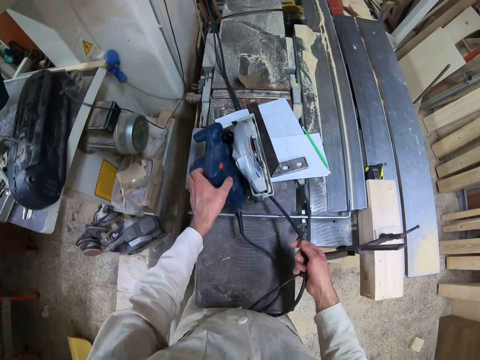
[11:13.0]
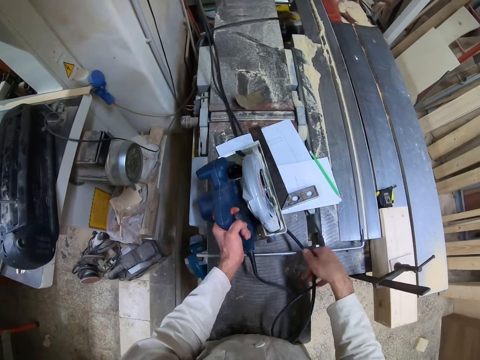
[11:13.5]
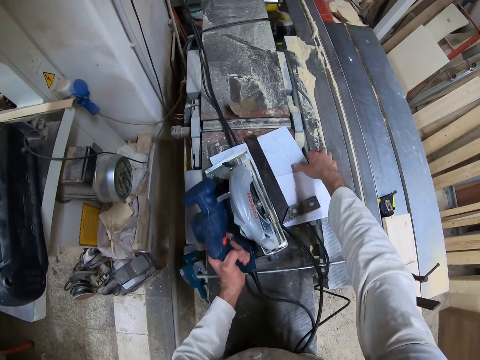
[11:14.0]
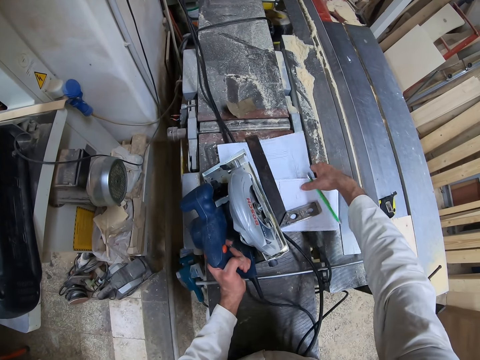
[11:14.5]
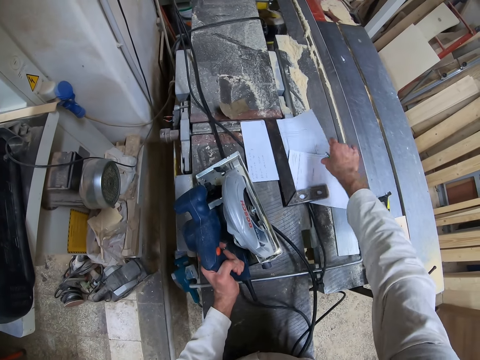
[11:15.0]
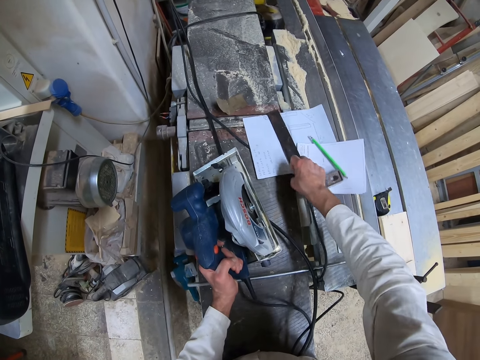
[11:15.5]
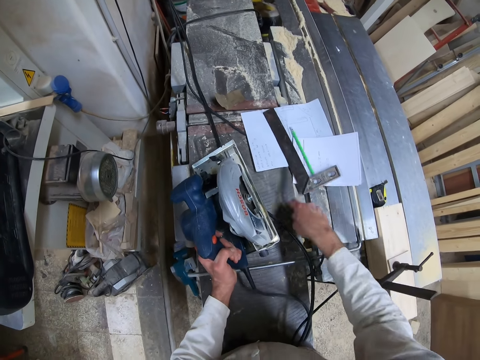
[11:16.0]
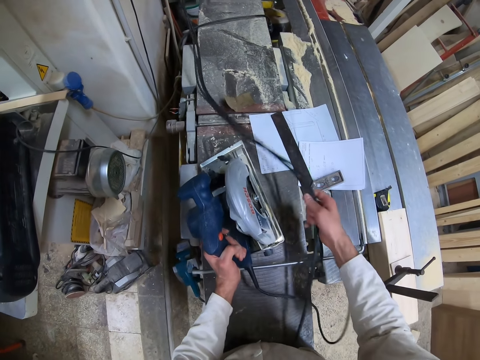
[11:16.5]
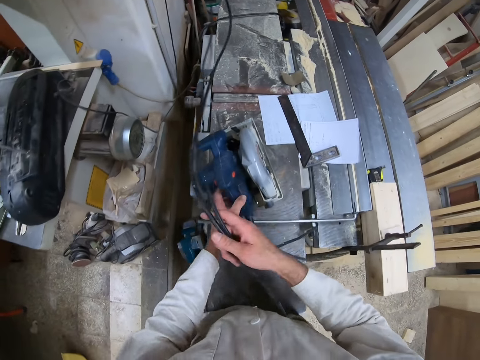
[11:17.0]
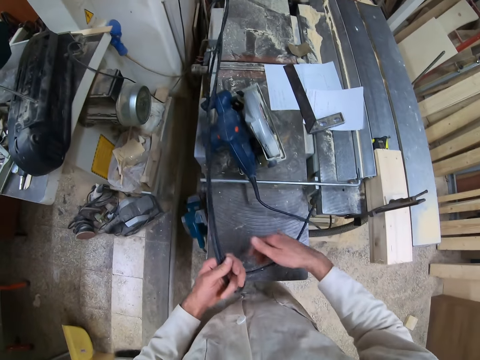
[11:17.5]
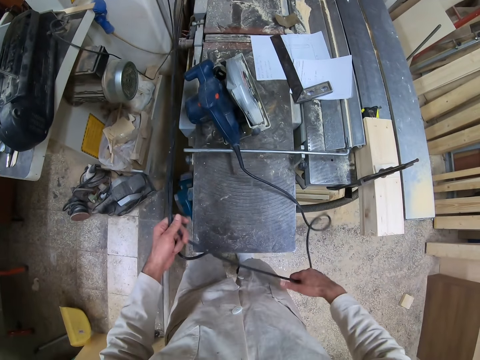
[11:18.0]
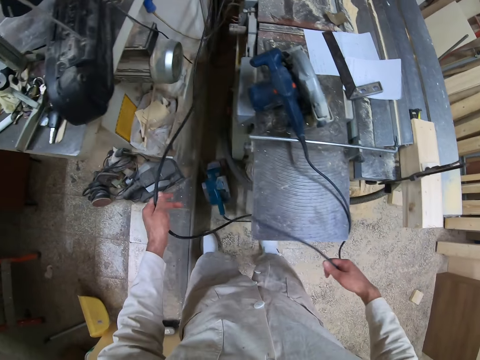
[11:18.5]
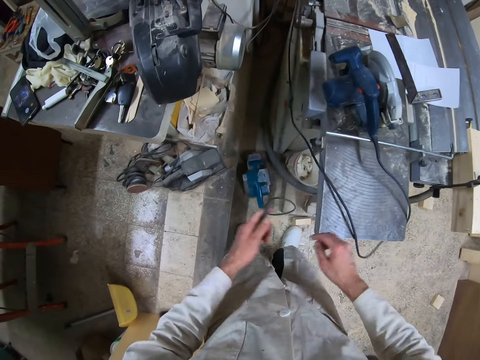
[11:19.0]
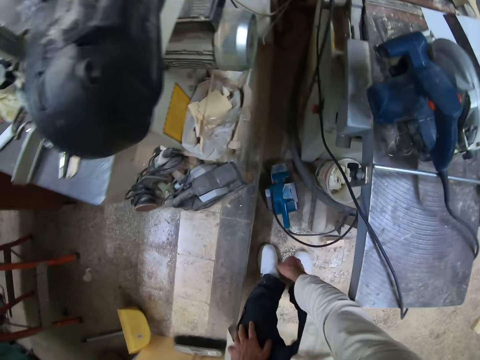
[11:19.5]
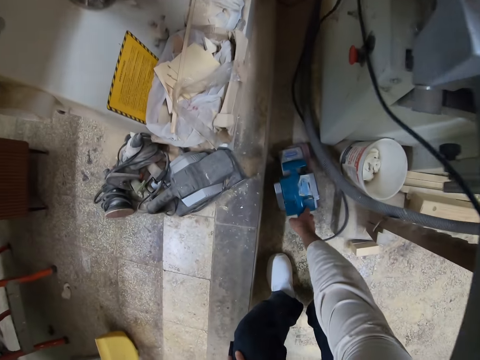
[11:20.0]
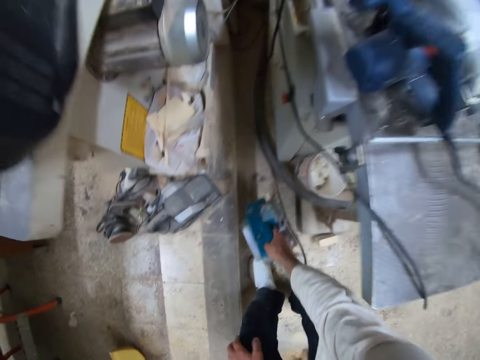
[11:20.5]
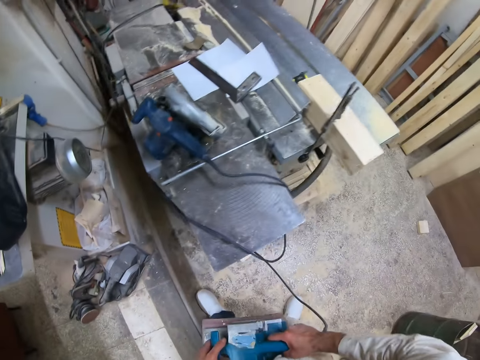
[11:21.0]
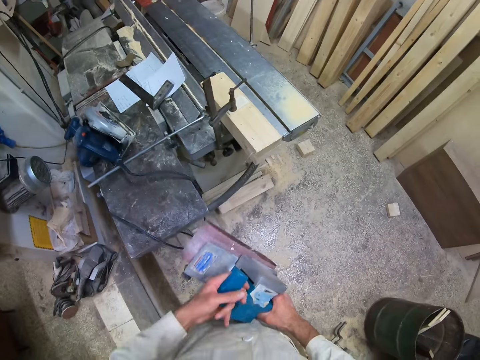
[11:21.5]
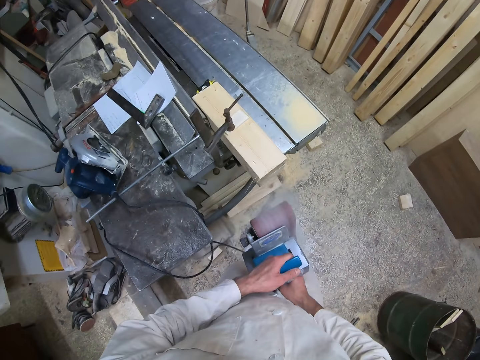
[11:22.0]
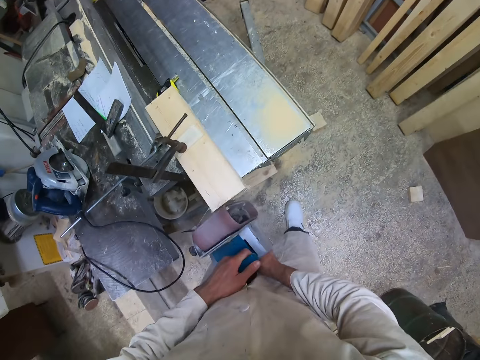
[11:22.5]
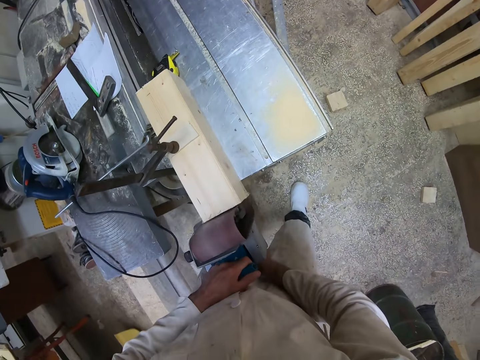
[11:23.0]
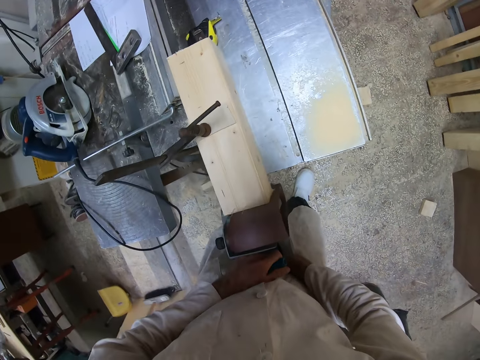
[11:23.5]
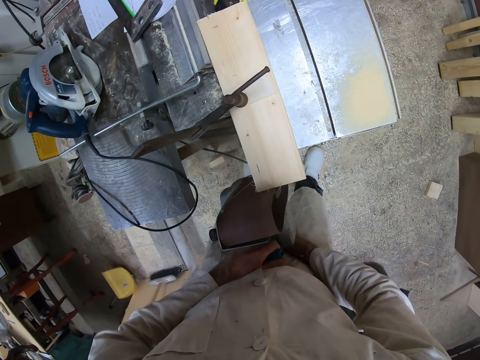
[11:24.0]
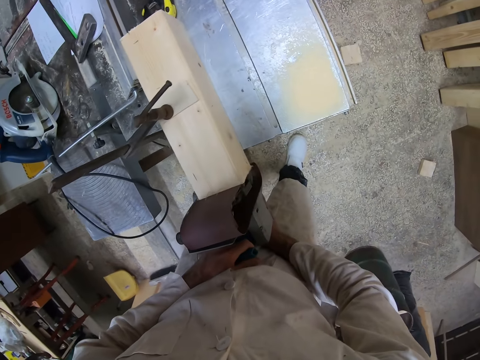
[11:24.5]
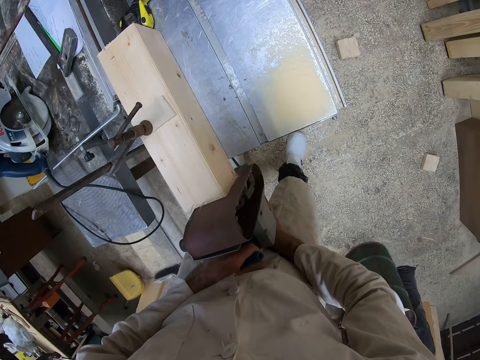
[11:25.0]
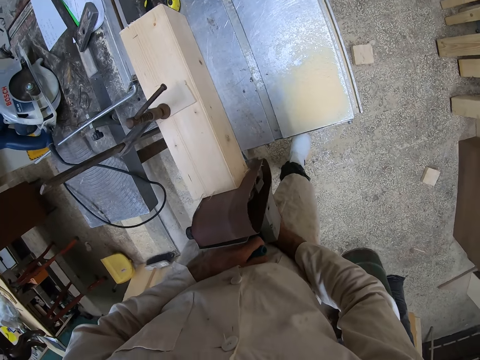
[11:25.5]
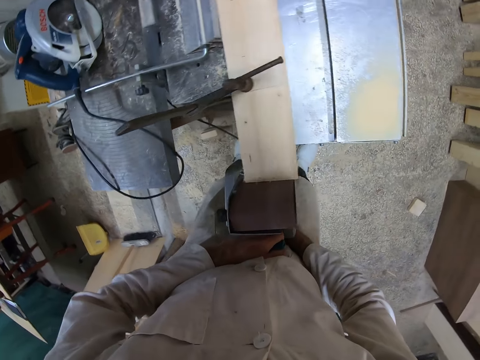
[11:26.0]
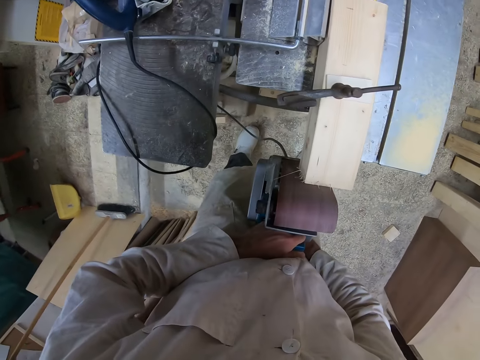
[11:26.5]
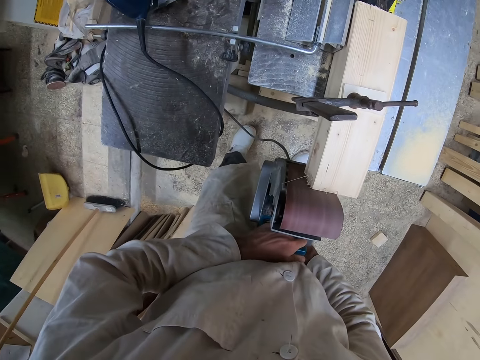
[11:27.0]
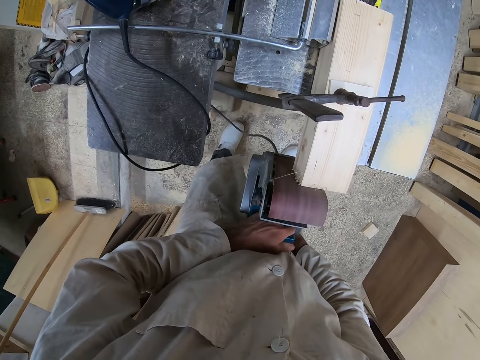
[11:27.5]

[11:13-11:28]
The camera wearer raises the circular saw or wood cutter from the workshop table with his left hand. He moves papers under the circular saw with his right hand. He pushes the try square on the papers with his right hand. He adjusts the wires on the workshop table with his right hand. He lifts the wire of the wood cutter with his right hand. He passes the wires over the wood cutter and places the wood cutter down with his left hand. He passes the wires from his right hand to his left hand. He adjusts the wires with both hands. He holds the wires with both hands. He pulls the wires. He drops the wire in his right hand on the workshop table. He lets the wire in his left hand fall to the ground. He bends down. He picks up an electric sander or wood smoothing machine from the floor with his right hand. He stands up. He starts the wood smoothing machine. He smoothens the piece of wood with the electric sander with both hands. He puts the wood smoothing machine on the wood.

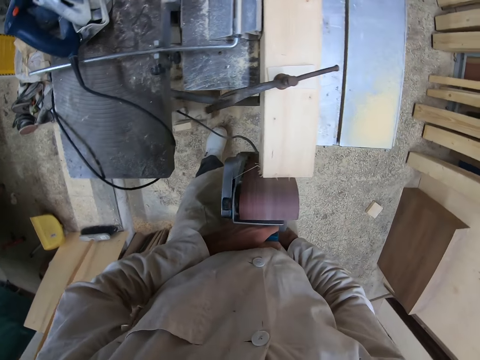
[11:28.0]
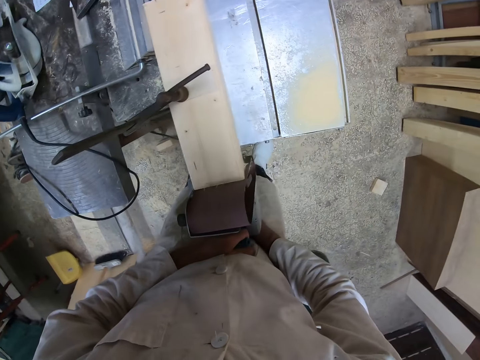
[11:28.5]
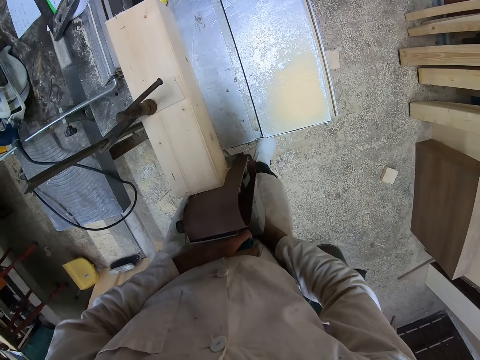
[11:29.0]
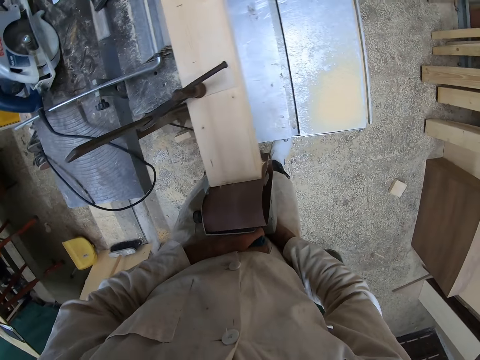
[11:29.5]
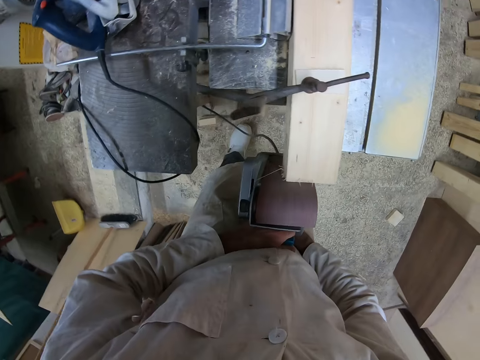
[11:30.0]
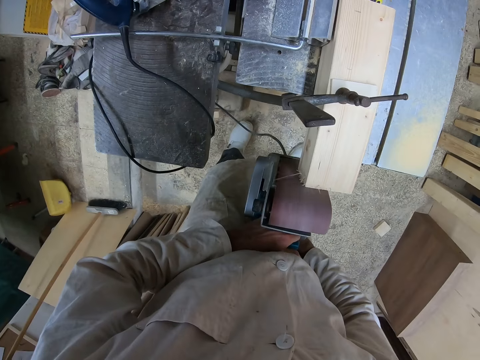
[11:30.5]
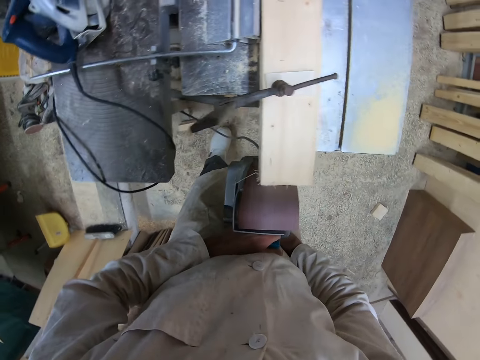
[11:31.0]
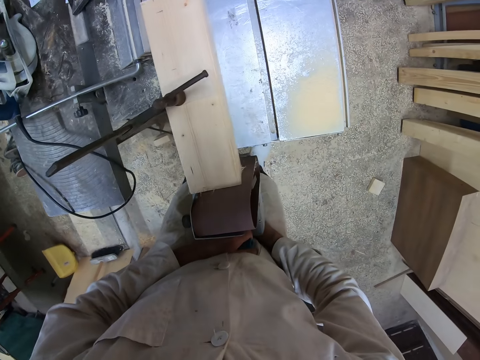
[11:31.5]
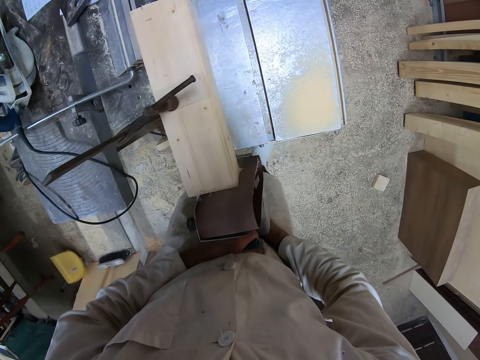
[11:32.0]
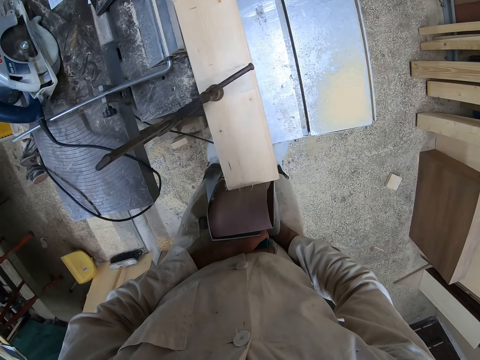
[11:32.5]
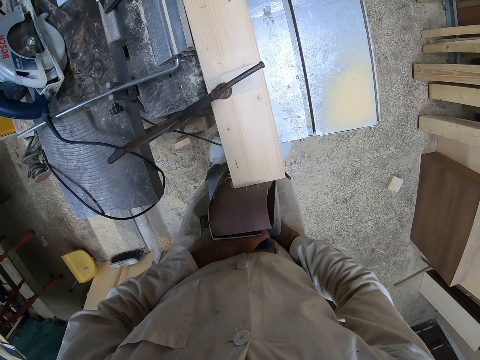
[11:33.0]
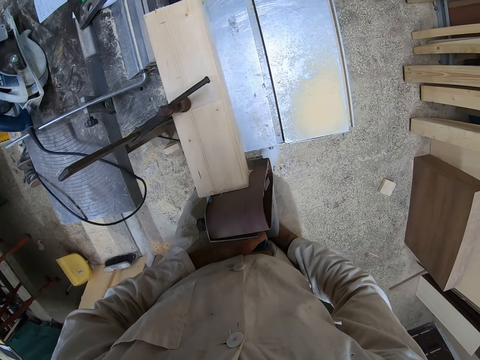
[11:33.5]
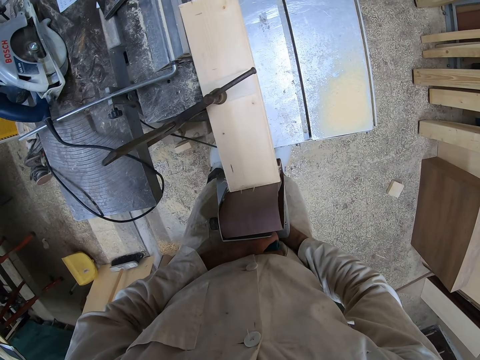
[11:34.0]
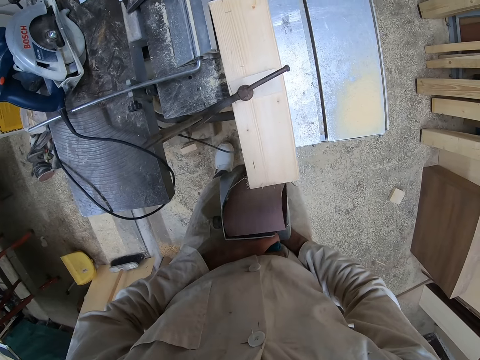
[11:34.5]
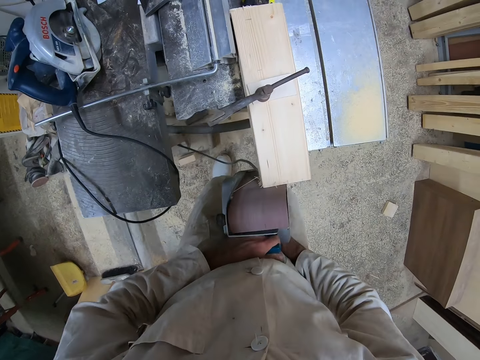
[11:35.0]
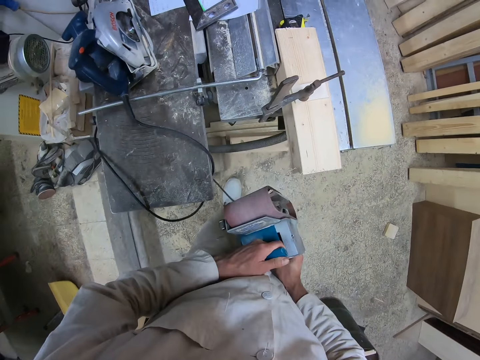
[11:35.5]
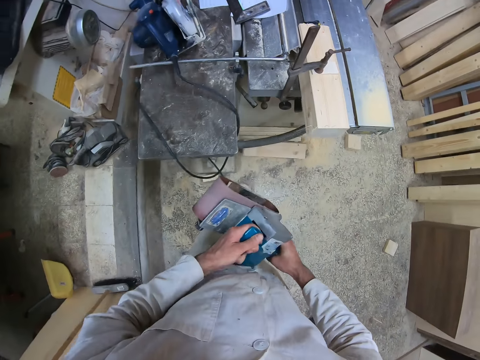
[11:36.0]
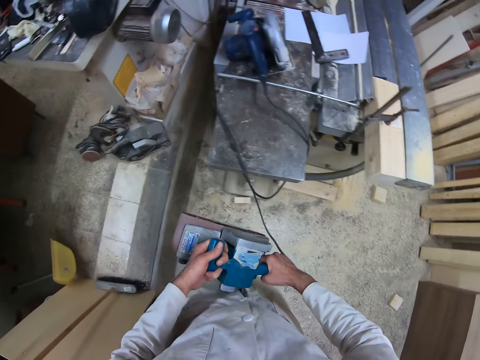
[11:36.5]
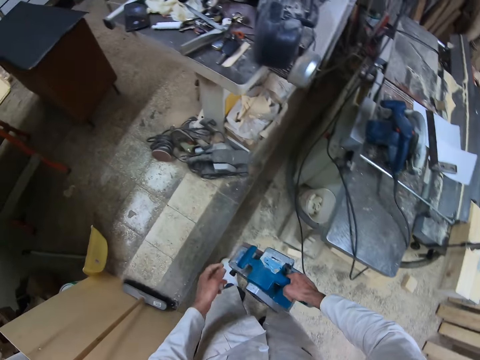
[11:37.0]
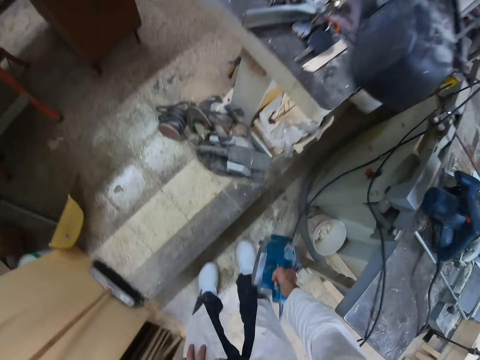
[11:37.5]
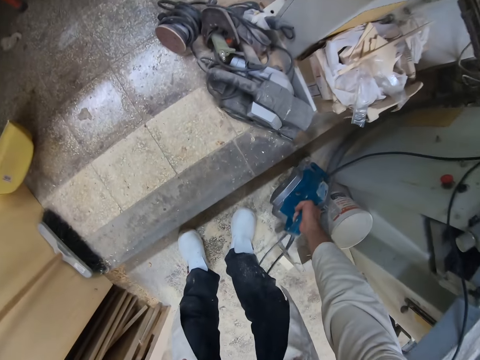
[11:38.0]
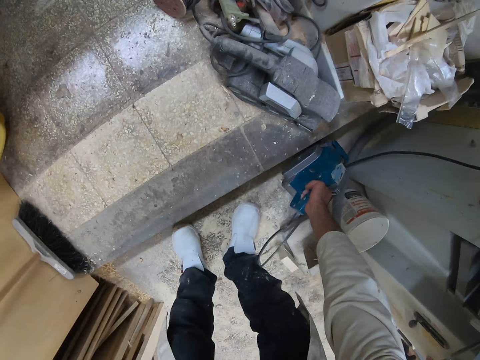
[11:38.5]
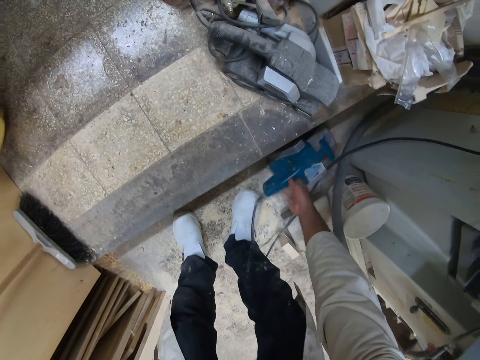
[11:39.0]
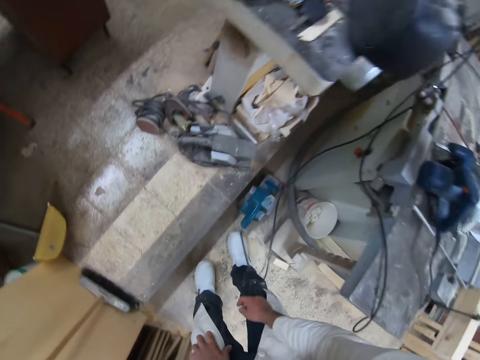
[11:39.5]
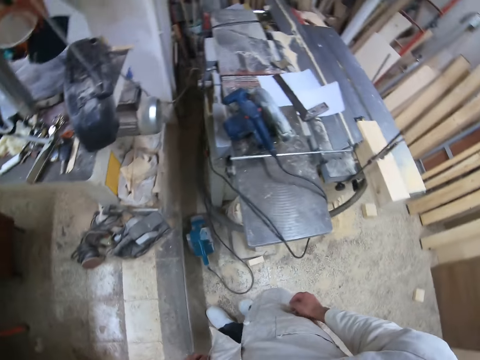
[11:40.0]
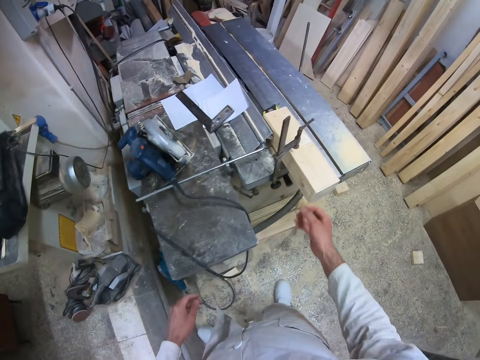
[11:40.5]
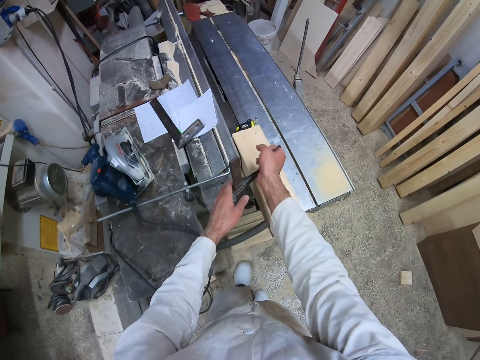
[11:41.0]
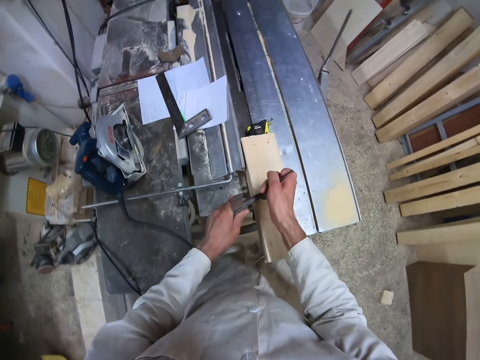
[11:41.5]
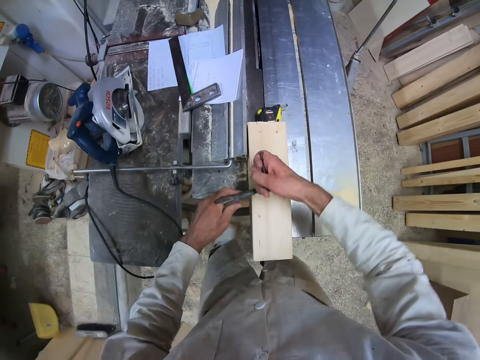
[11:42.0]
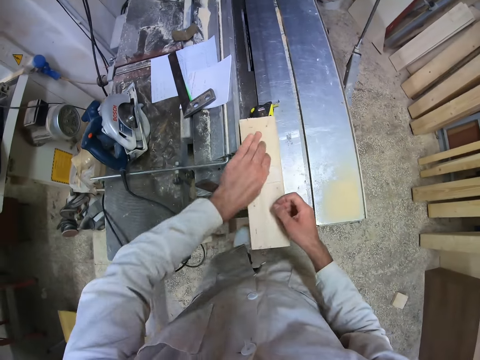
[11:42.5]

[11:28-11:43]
The camera wearer removes the electric sander from the piece of wood. He stops smoothening the wood. He places the electric sander on the floor with his right hand. He stands and walks to the table. He detaches the wood clamp from the piece of wood on the workshop table with both hands.
